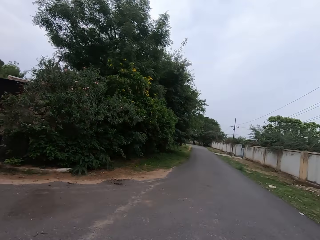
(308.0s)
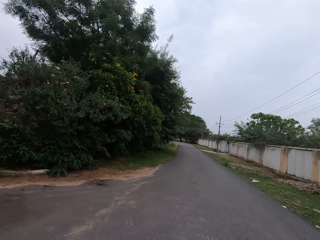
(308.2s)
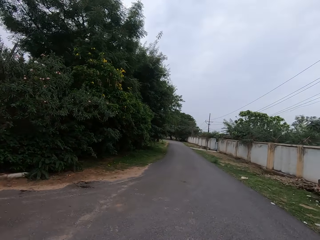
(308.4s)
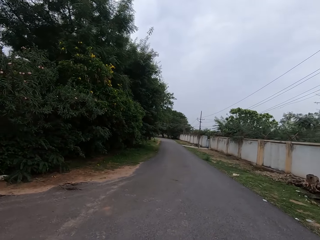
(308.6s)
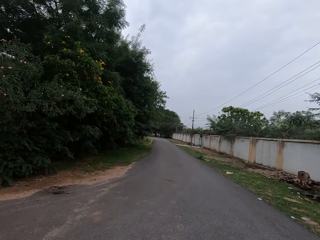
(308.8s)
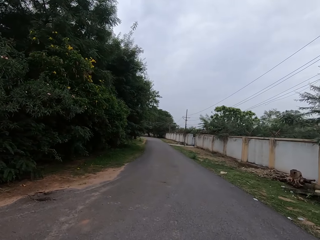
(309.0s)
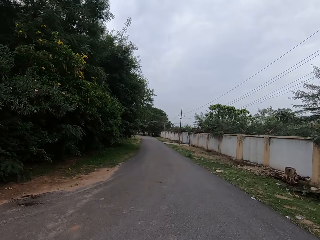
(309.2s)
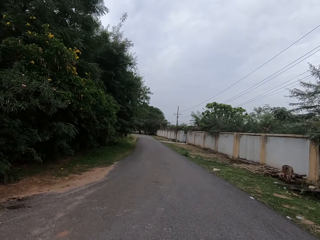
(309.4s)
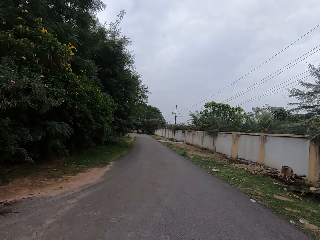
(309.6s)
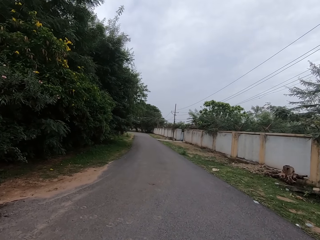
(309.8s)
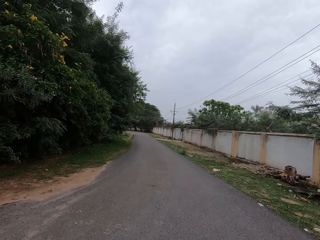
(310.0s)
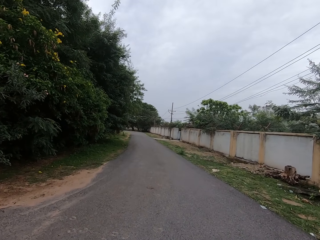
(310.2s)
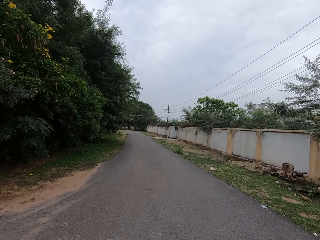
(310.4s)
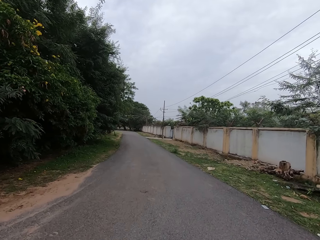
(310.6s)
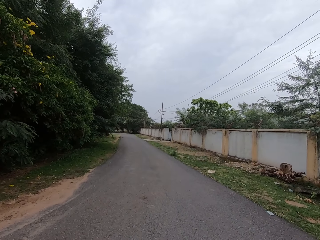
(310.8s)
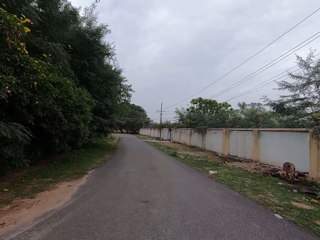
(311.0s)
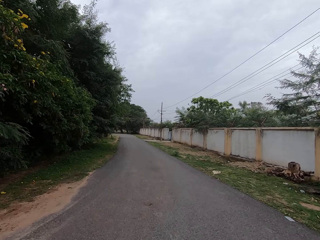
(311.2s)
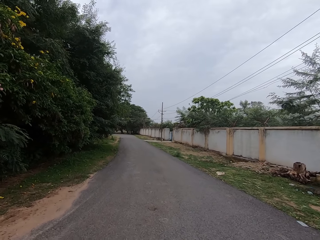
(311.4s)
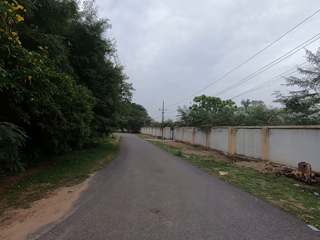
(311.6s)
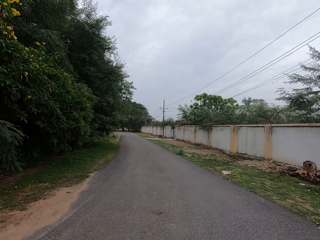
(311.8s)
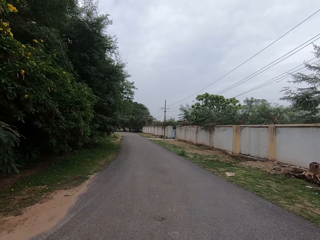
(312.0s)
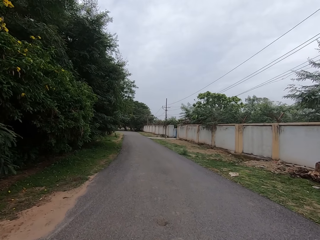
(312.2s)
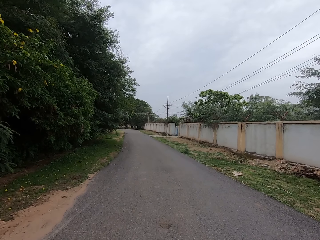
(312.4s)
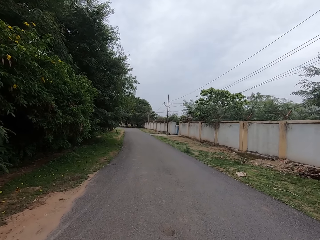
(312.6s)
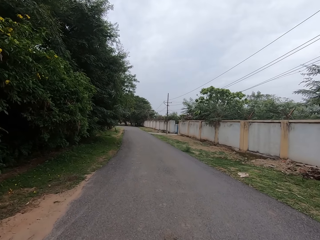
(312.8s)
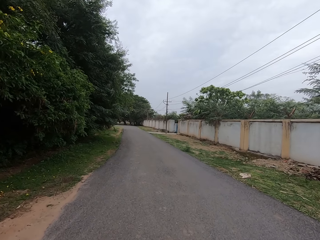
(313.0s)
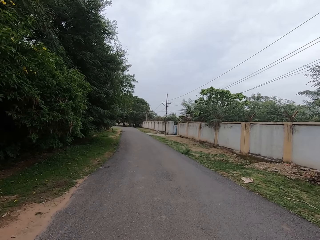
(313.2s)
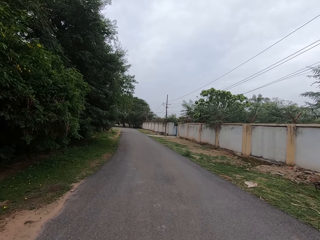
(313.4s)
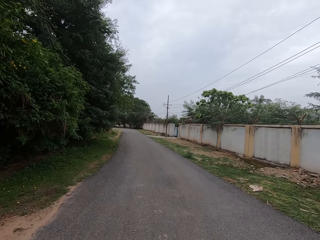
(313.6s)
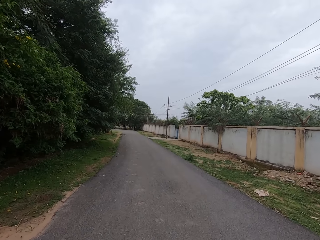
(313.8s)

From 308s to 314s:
The camera wearer walks on the road.

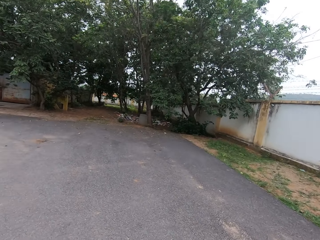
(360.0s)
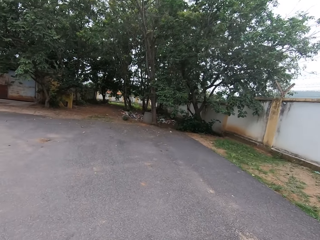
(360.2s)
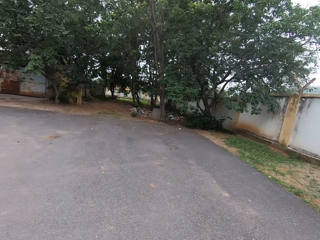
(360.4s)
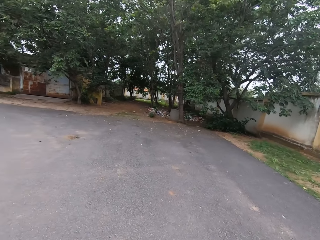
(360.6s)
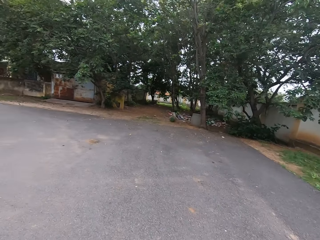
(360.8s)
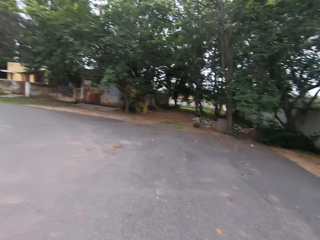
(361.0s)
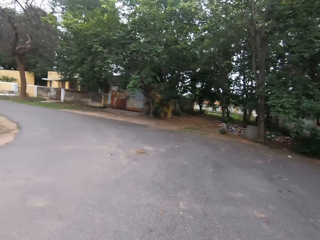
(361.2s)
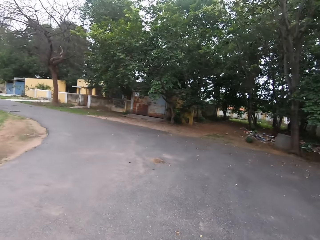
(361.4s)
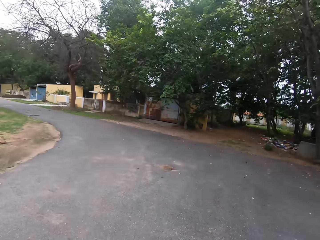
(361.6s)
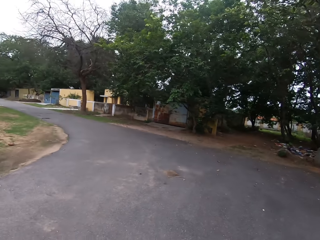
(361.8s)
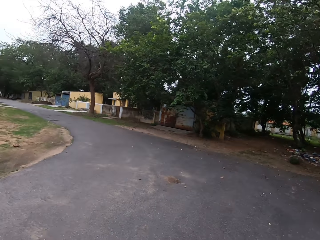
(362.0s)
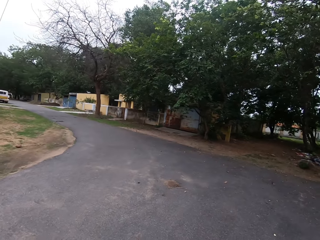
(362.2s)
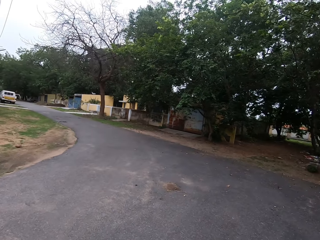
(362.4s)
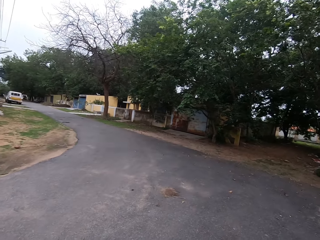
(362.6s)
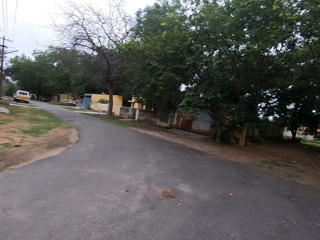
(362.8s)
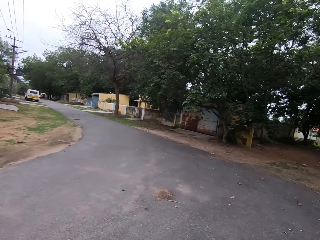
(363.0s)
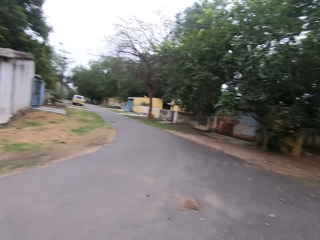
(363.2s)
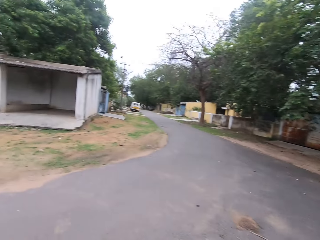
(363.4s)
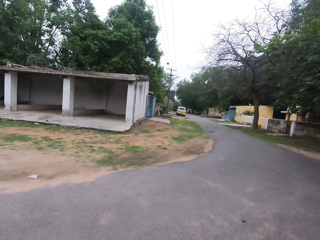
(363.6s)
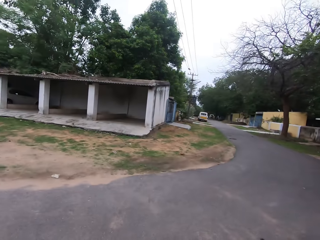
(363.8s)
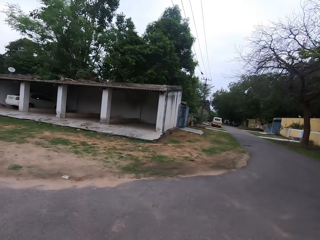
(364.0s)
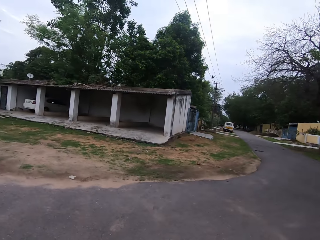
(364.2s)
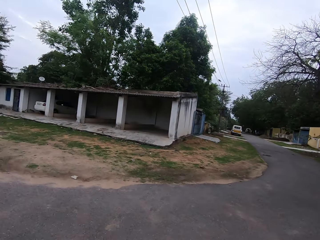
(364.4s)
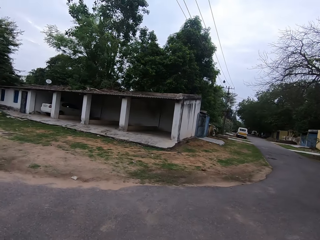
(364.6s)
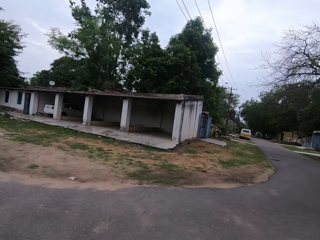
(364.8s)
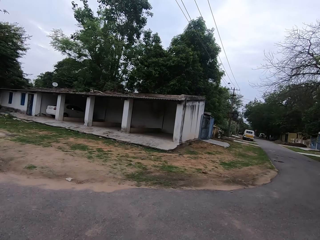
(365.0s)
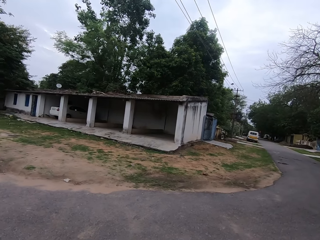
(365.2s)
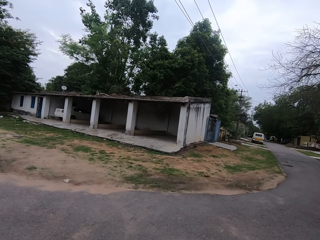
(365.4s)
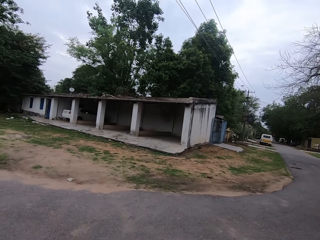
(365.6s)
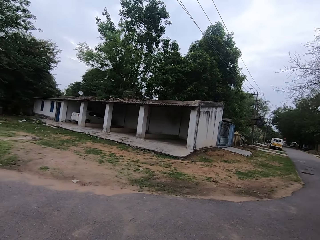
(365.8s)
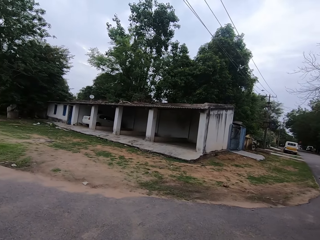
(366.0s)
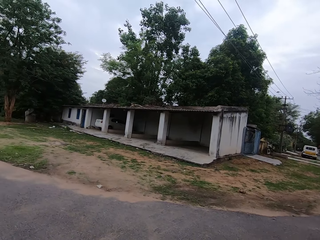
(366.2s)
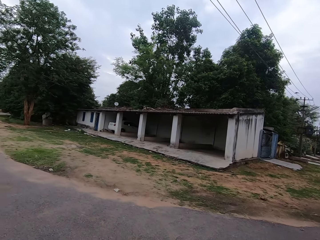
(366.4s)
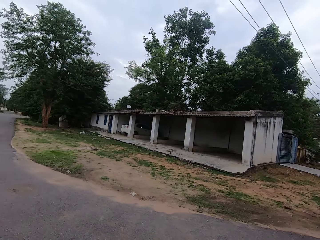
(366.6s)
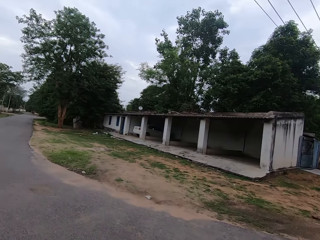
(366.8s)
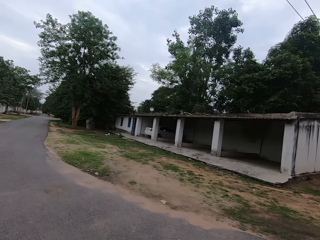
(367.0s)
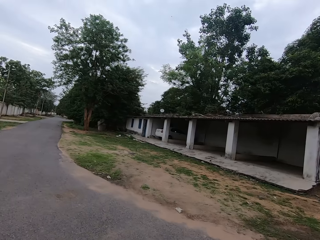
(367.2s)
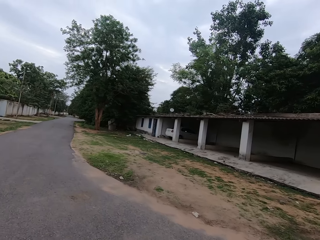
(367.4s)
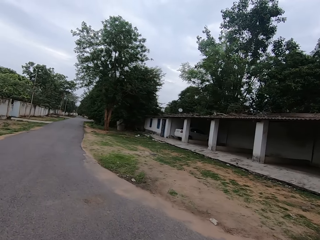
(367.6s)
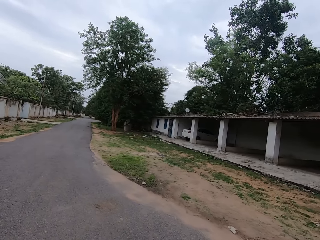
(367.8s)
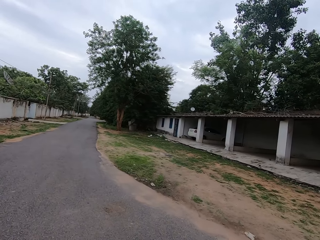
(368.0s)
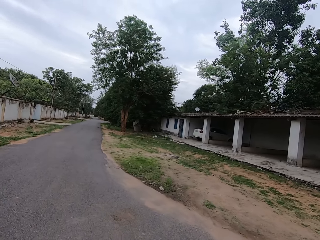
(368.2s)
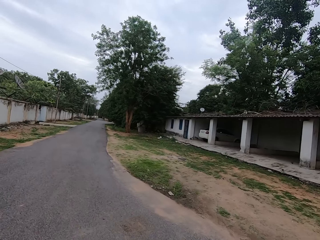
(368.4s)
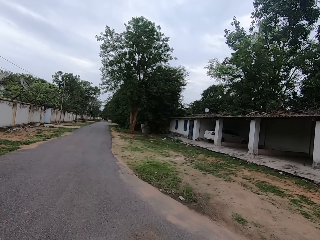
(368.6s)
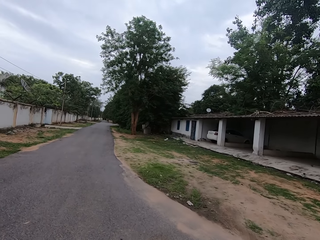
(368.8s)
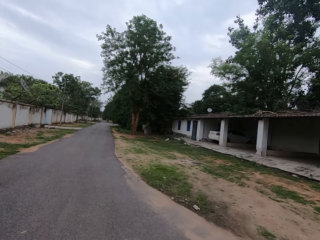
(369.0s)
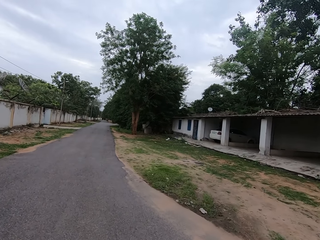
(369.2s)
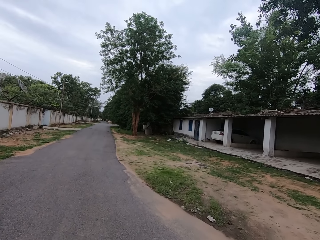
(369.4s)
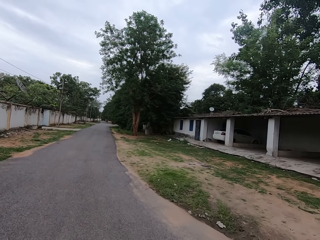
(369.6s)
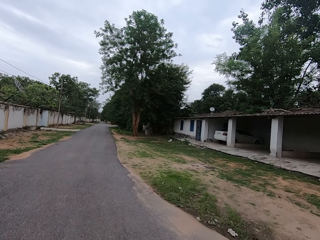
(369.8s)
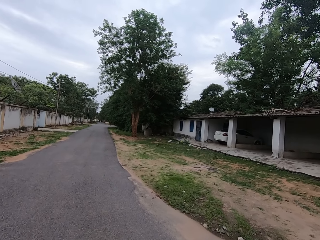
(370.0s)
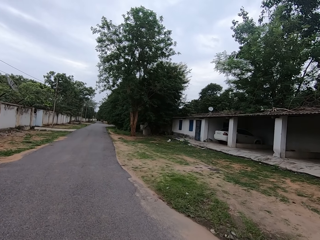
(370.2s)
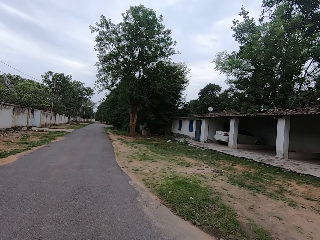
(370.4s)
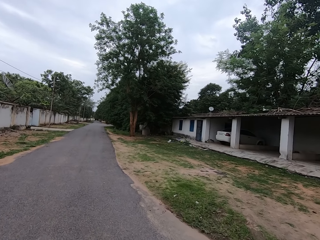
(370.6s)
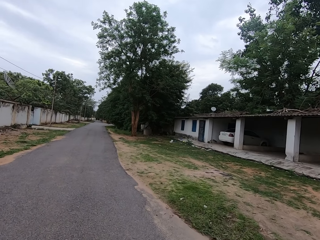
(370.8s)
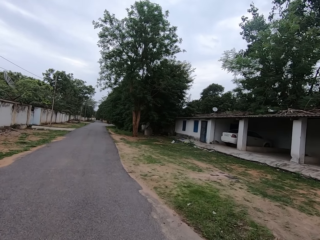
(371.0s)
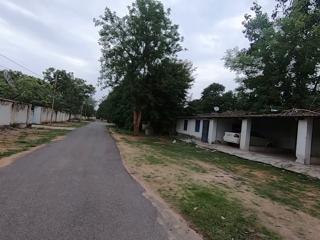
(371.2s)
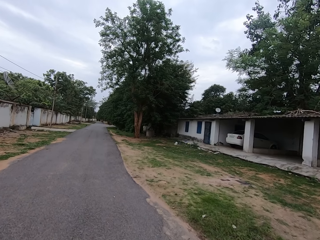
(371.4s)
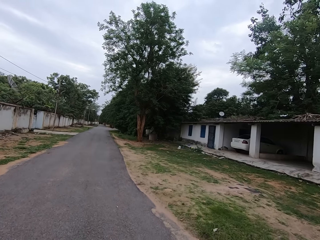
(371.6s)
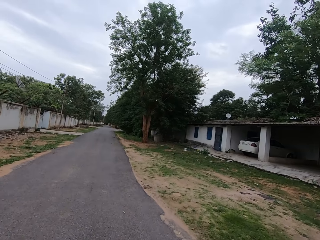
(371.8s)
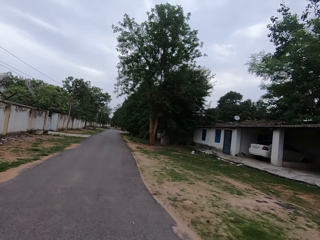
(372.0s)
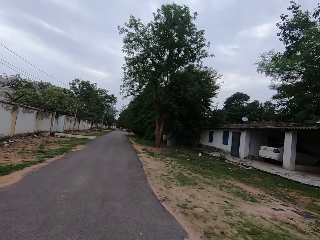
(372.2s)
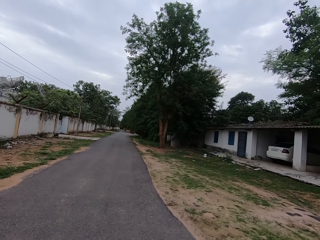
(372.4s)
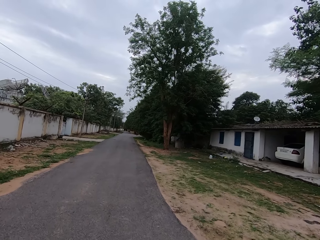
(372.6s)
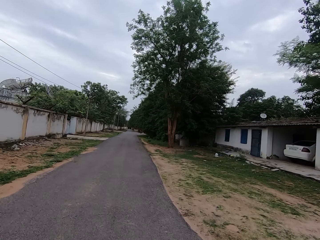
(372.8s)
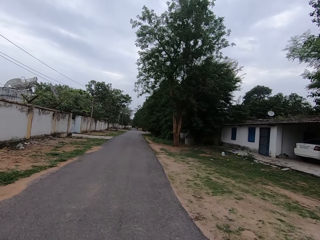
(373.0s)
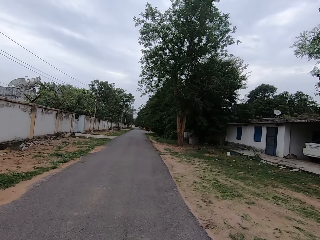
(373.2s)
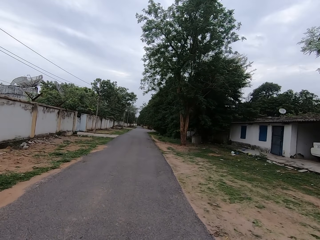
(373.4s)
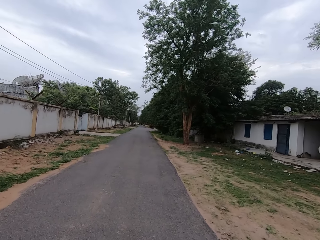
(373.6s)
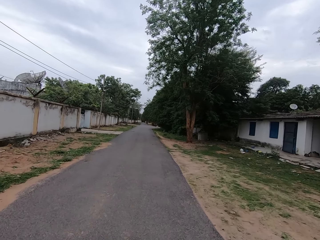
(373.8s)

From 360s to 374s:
The camera wearer turns around on the road. They talk with the colleague. They walk on the road.
